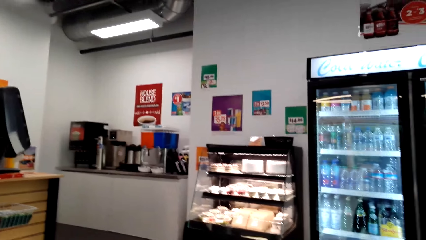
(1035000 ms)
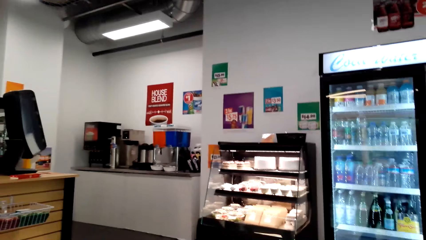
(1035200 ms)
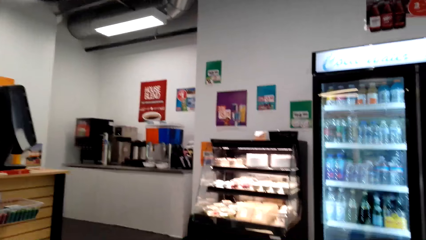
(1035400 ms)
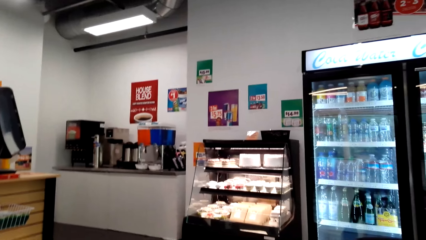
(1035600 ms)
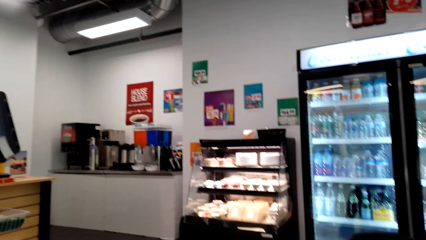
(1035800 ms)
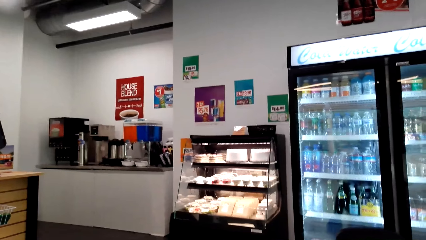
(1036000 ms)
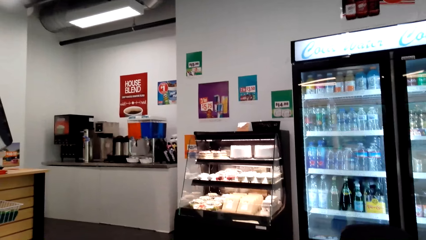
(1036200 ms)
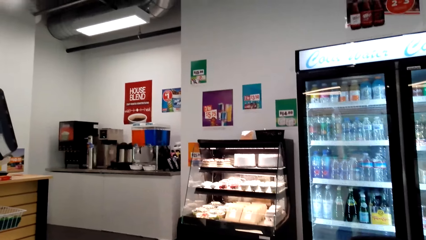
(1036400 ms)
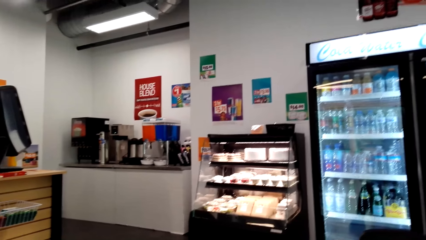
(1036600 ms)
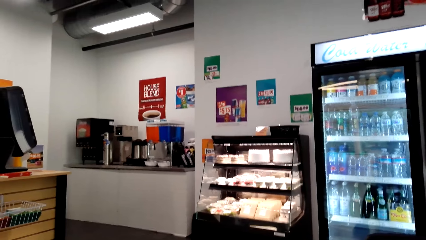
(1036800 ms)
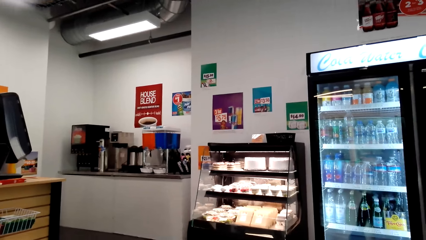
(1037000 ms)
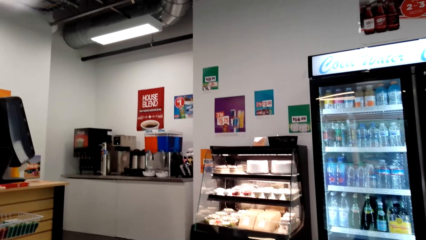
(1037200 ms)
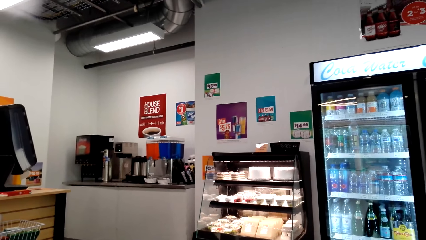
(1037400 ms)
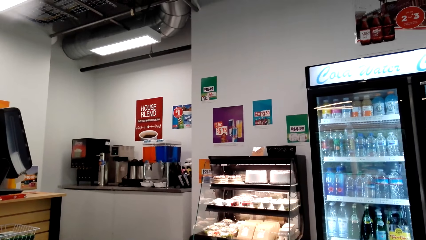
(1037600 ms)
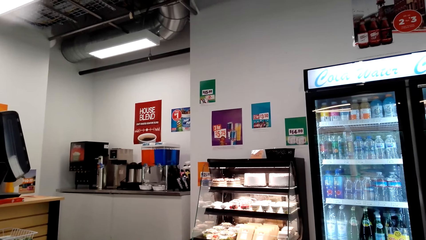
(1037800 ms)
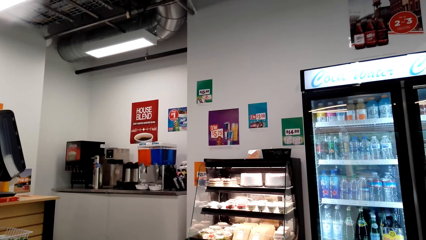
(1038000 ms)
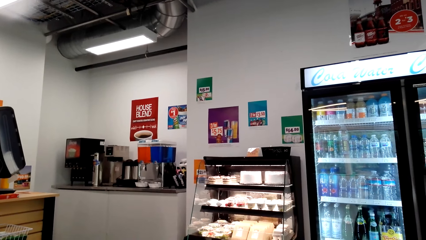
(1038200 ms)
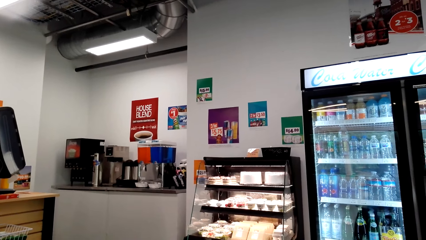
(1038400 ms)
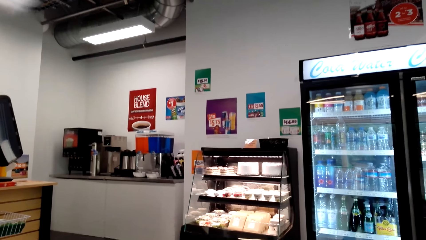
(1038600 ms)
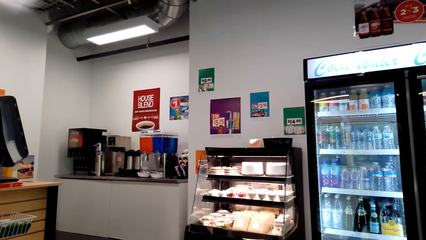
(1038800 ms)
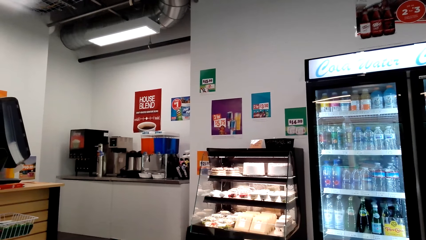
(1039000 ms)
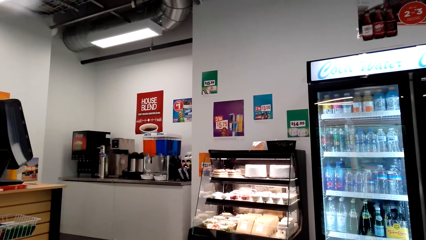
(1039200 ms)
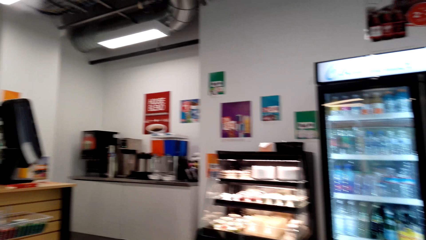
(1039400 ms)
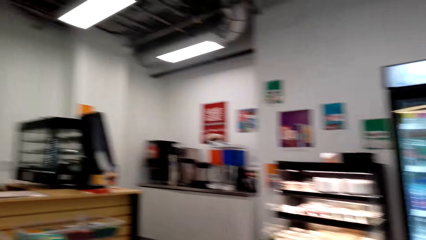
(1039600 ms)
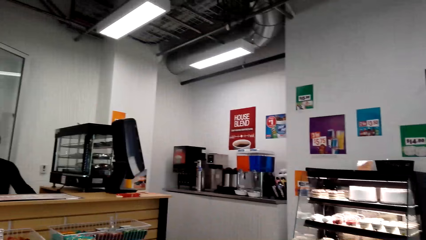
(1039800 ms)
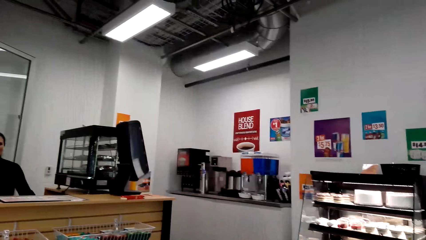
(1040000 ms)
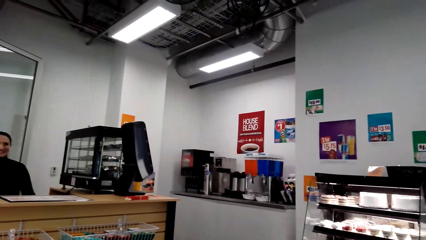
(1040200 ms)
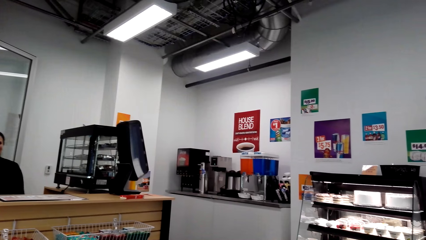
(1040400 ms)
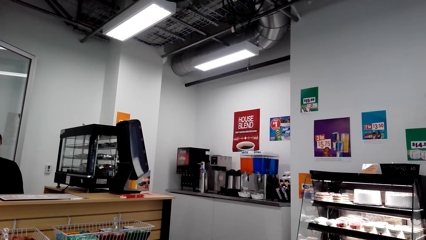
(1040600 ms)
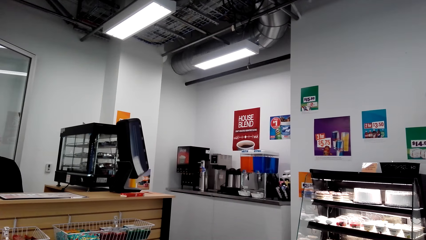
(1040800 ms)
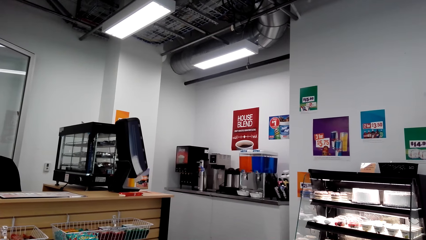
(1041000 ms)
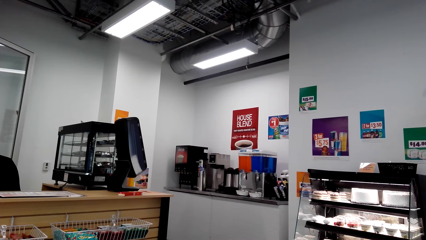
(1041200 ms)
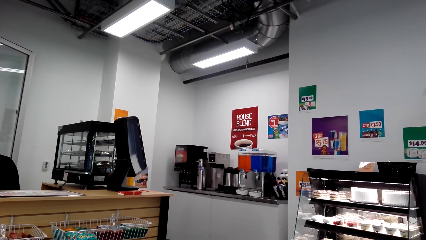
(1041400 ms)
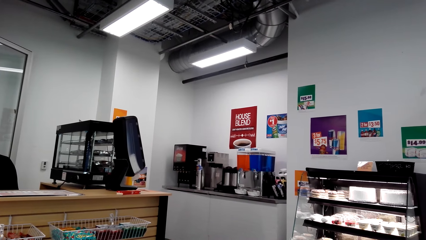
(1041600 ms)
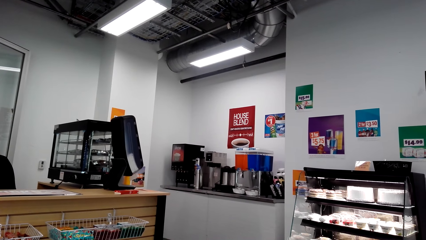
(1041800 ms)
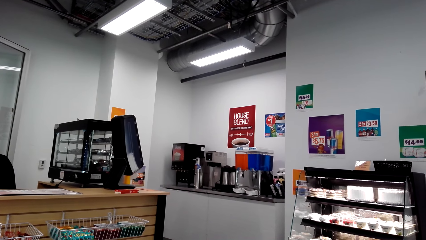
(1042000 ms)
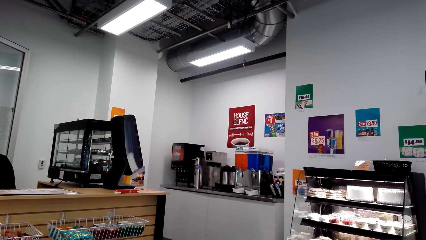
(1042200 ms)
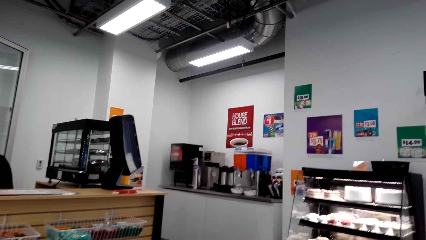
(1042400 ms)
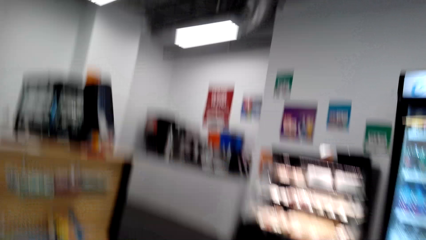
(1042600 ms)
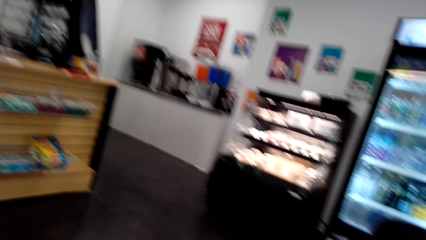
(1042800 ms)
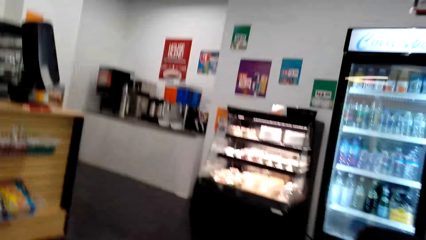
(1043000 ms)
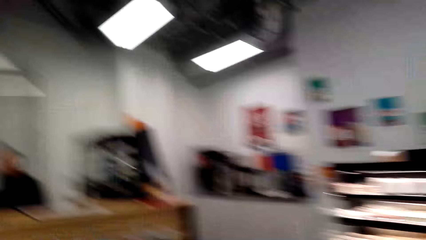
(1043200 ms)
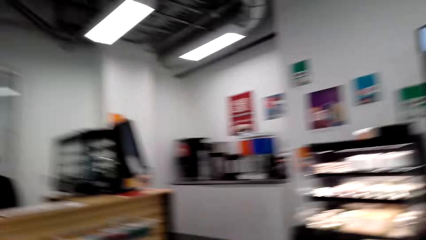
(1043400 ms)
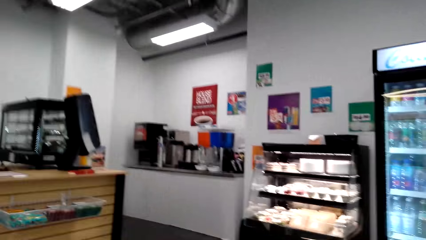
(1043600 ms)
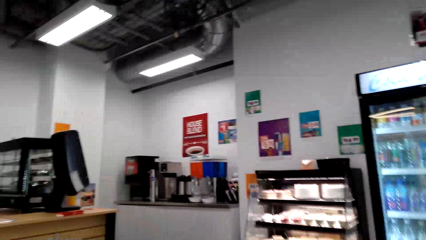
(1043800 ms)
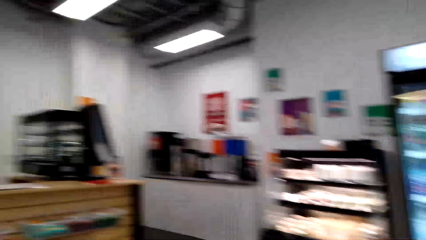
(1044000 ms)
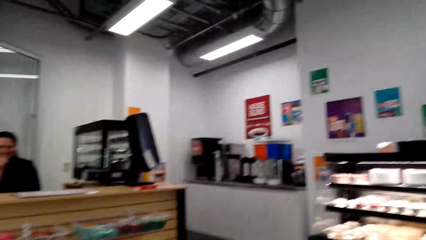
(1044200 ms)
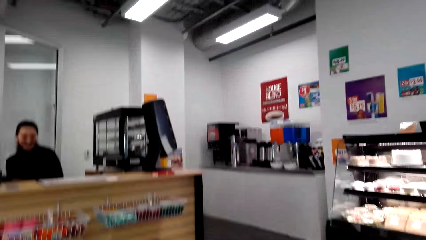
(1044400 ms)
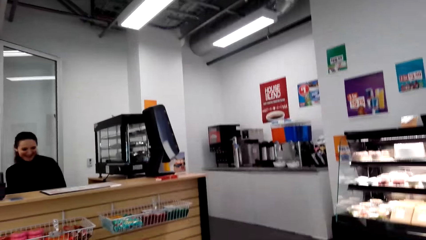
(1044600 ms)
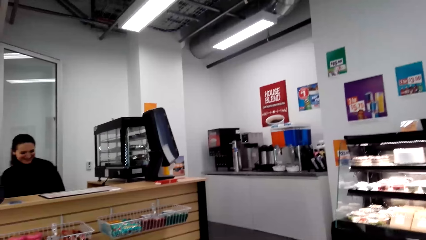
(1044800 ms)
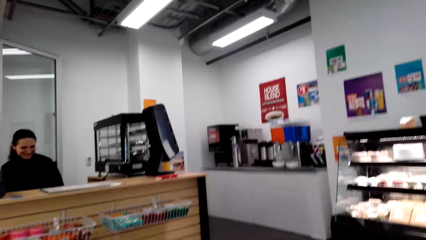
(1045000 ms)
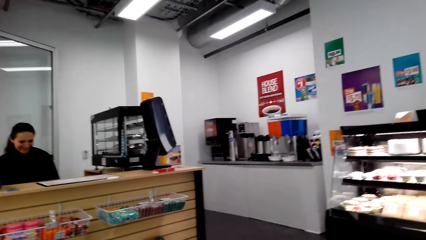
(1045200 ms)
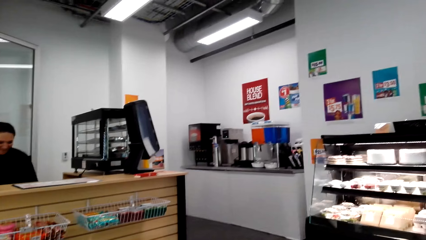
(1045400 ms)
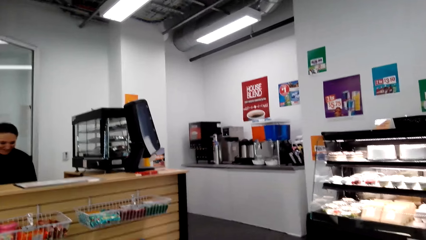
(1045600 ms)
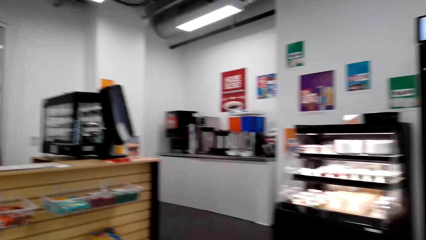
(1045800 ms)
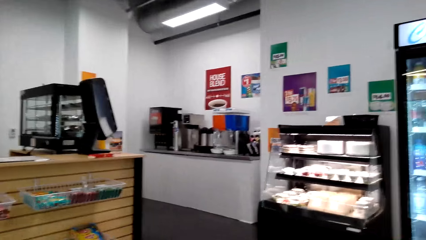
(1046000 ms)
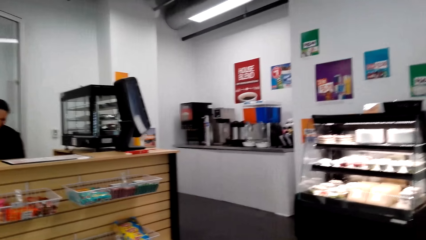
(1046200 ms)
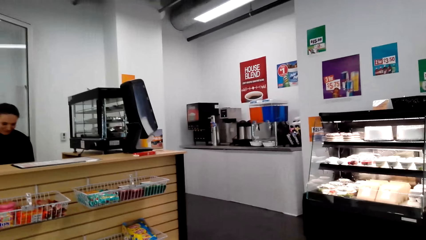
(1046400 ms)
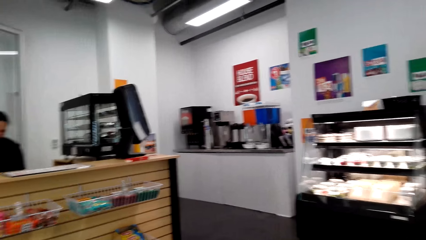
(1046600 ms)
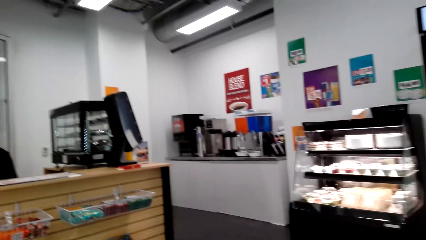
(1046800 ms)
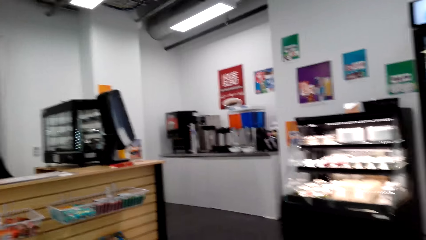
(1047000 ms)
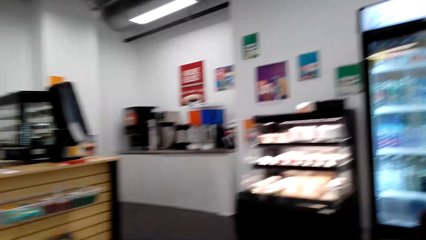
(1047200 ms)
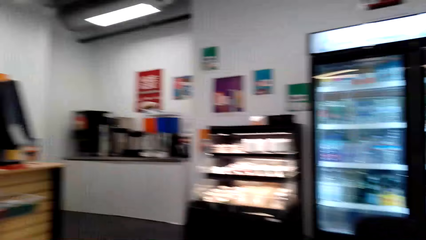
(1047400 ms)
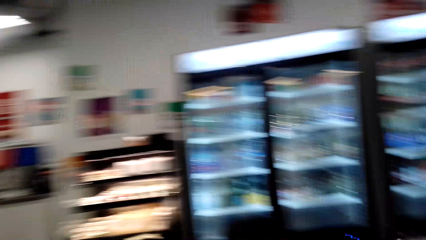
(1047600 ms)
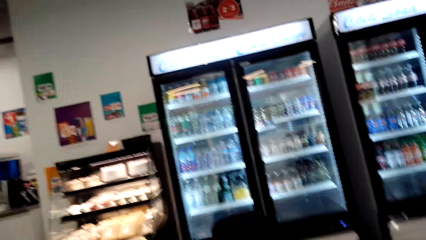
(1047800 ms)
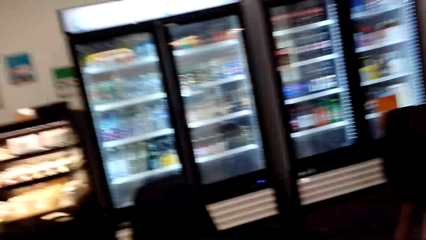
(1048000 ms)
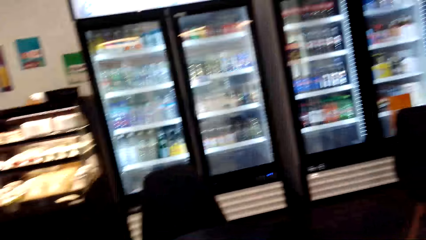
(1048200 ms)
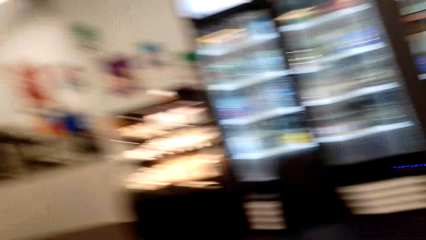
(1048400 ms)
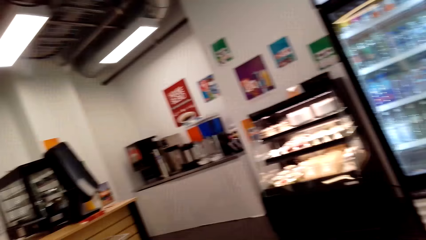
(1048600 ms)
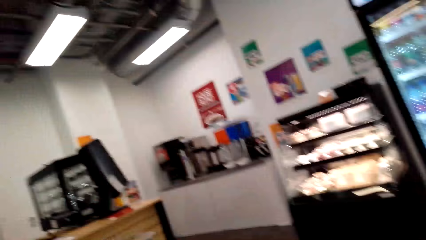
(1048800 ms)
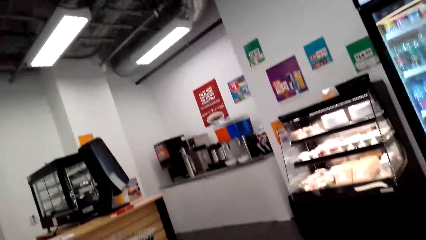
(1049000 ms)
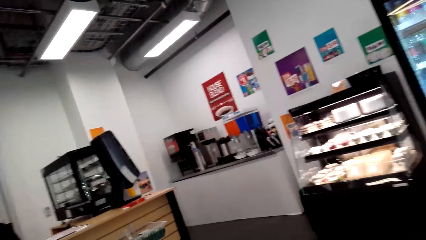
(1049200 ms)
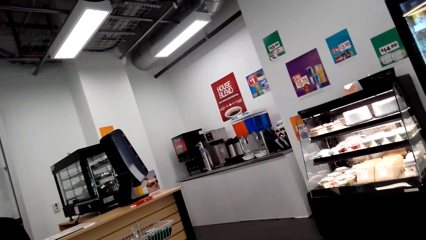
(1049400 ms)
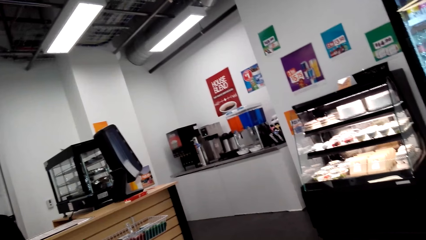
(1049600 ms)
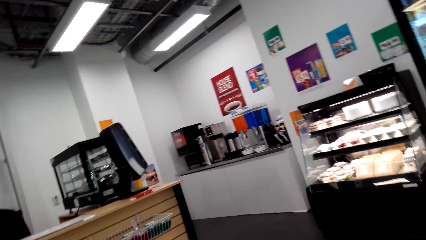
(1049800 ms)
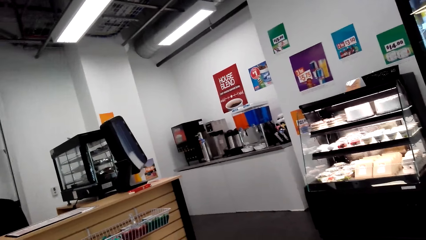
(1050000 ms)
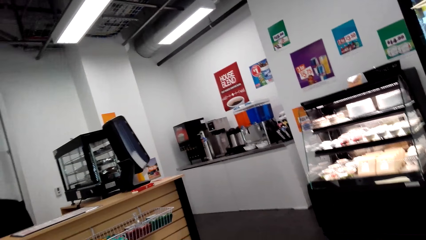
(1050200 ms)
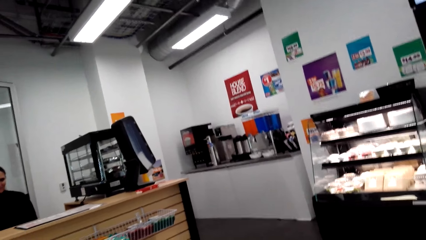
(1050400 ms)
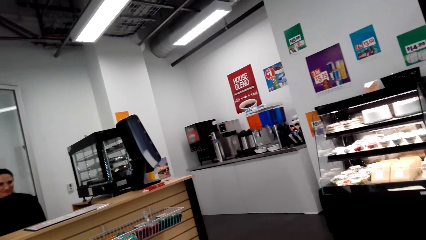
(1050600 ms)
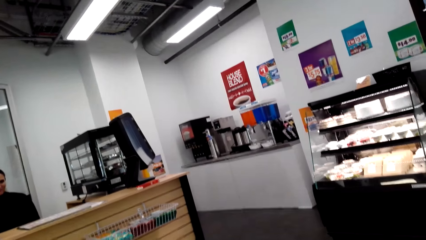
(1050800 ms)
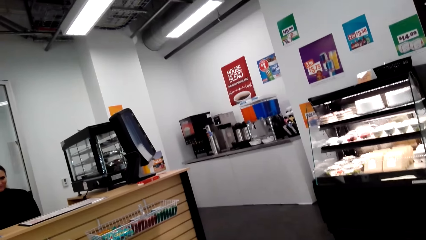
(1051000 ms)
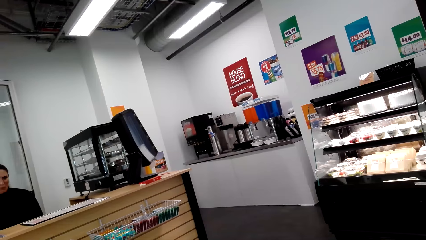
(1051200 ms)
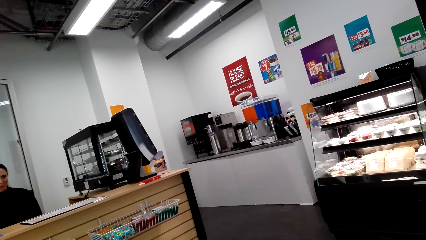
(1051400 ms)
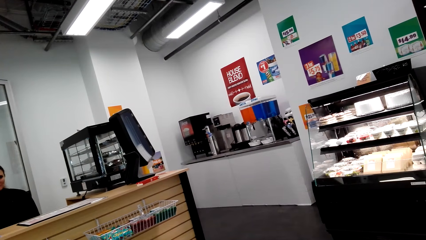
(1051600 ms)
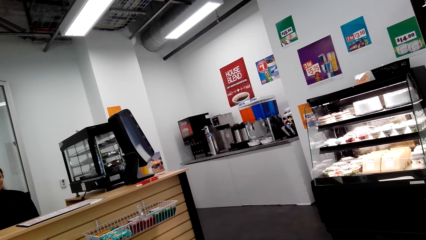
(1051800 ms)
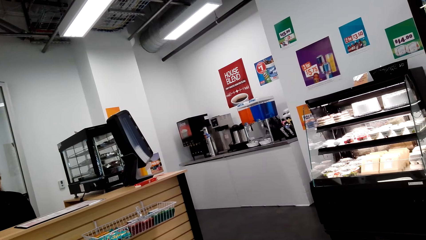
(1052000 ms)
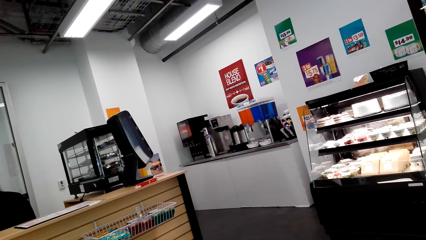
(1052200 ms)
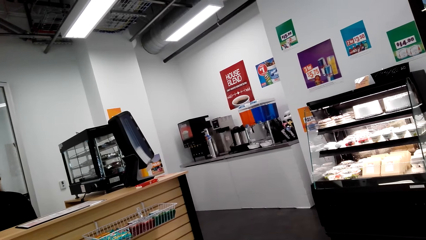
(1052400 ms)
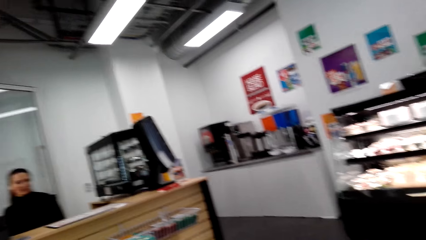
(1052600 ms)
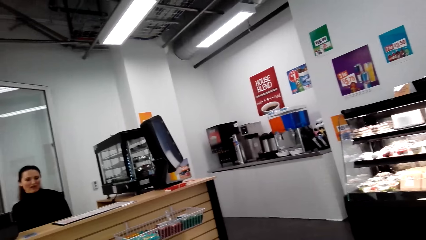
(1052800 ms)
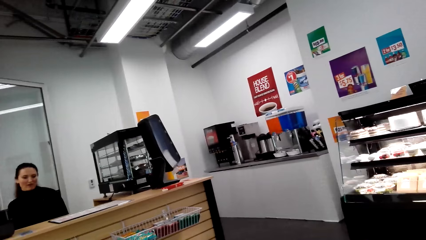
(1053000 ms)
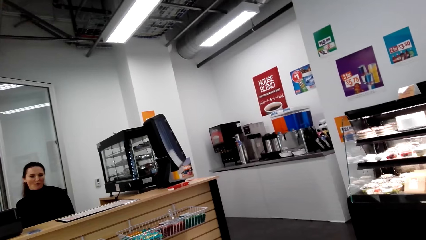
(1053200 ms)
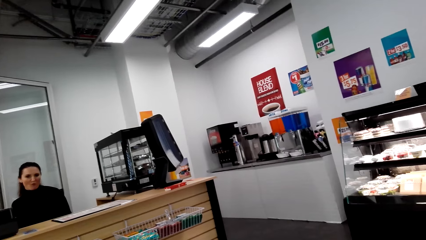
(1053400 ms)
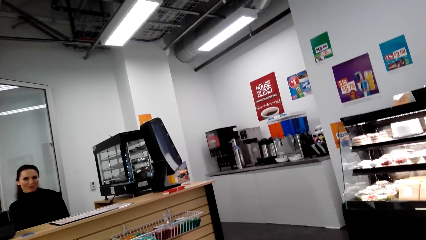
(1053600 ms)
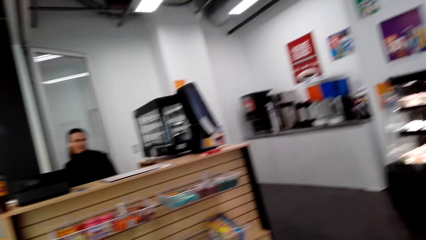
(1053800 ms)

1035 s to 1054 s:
The camera wearer moves the camera around. They converse with a woman. They move the camera around. They converse with the woman.
